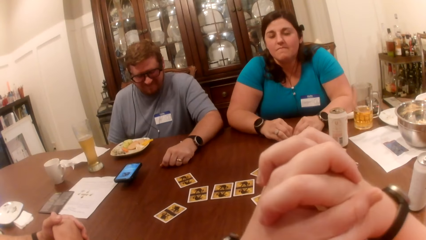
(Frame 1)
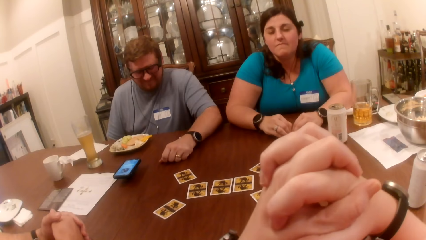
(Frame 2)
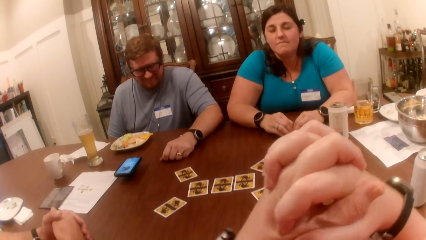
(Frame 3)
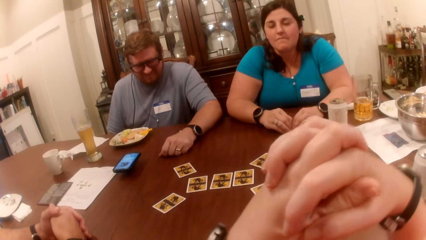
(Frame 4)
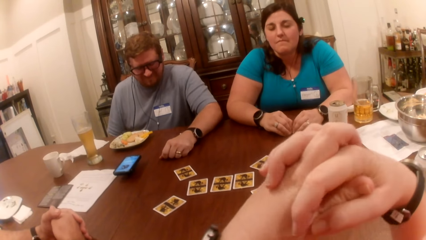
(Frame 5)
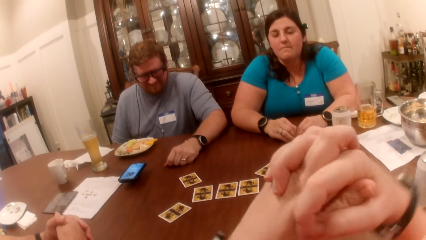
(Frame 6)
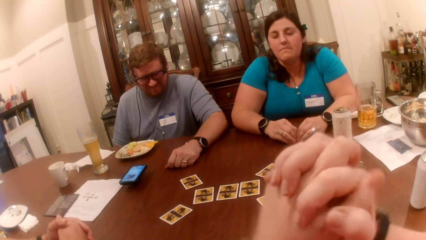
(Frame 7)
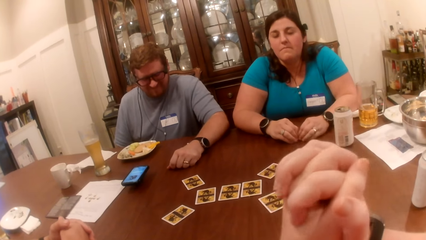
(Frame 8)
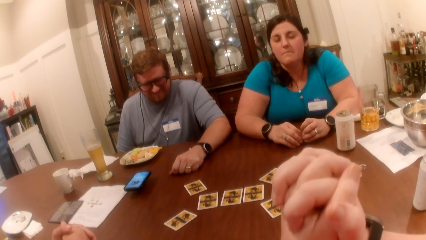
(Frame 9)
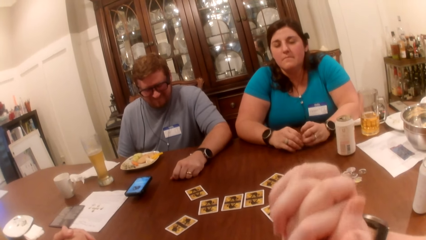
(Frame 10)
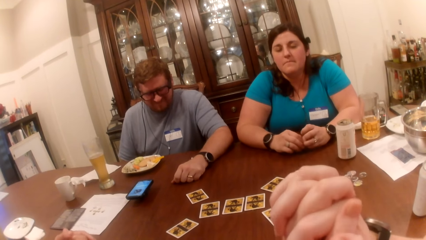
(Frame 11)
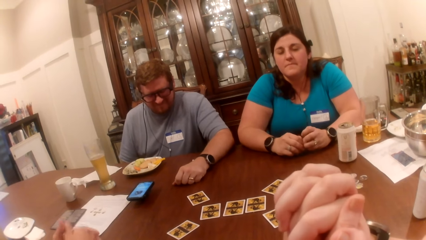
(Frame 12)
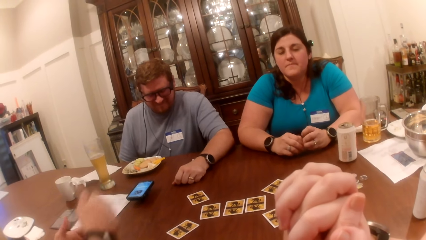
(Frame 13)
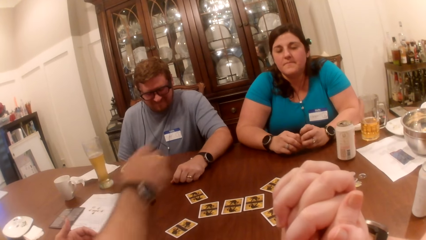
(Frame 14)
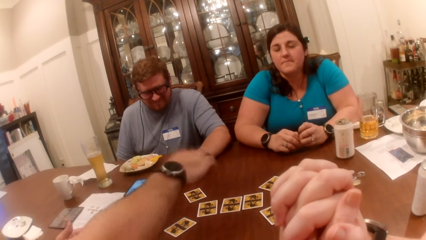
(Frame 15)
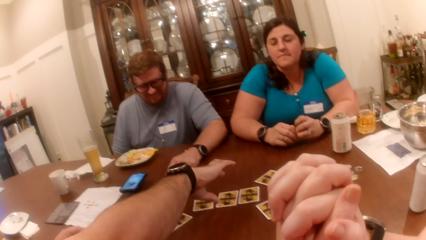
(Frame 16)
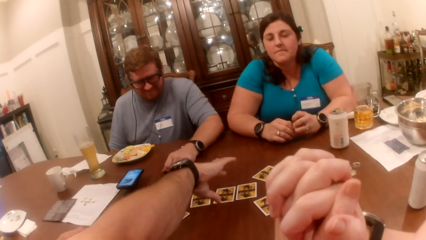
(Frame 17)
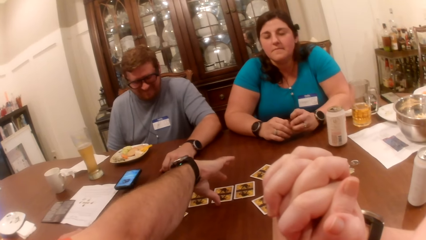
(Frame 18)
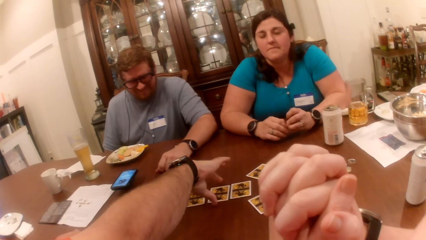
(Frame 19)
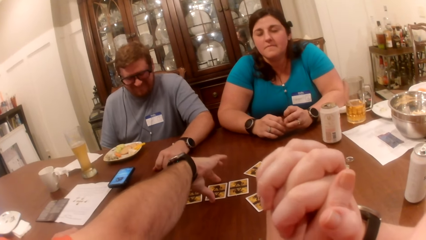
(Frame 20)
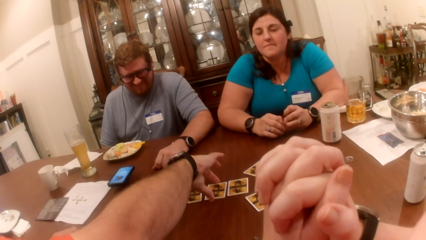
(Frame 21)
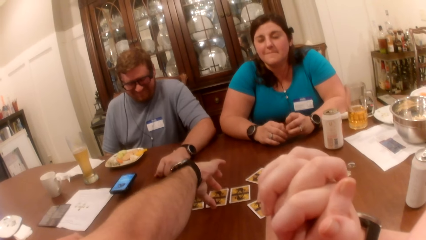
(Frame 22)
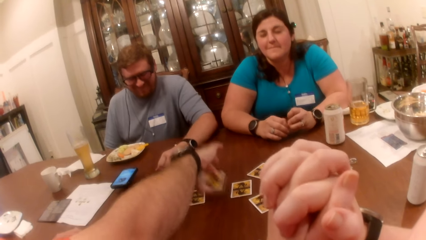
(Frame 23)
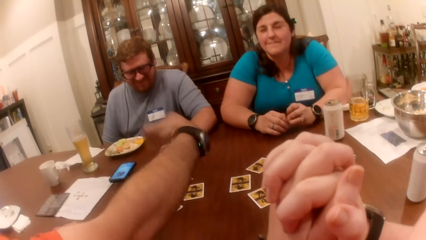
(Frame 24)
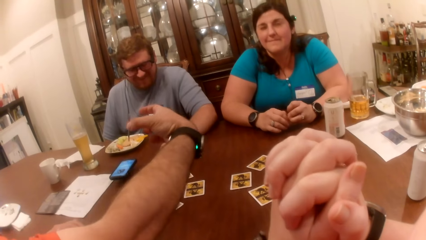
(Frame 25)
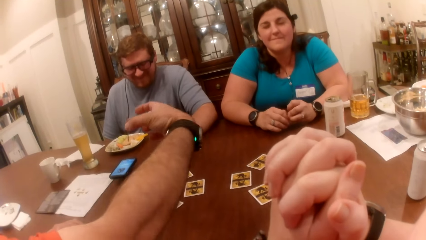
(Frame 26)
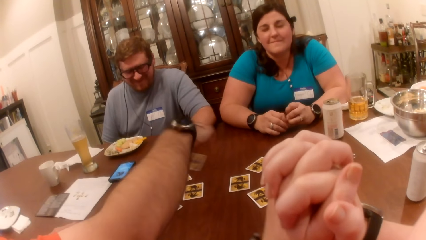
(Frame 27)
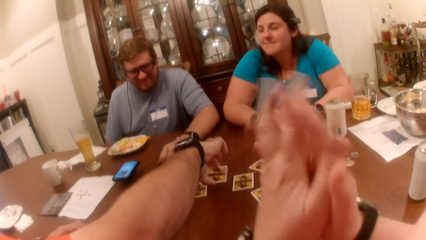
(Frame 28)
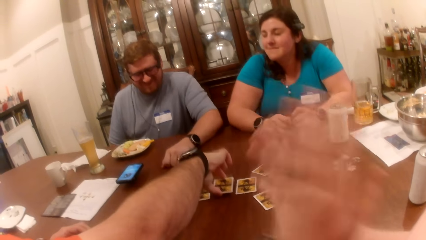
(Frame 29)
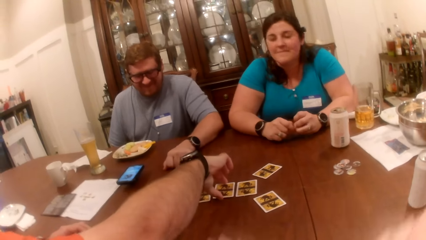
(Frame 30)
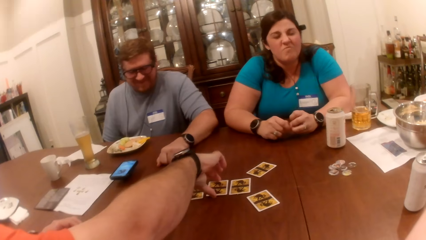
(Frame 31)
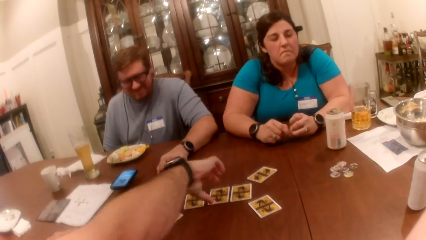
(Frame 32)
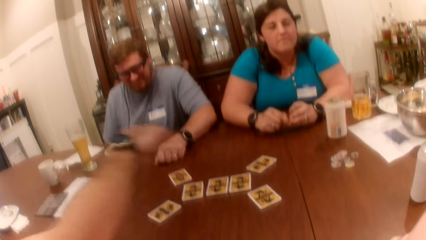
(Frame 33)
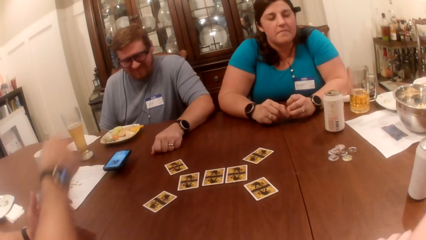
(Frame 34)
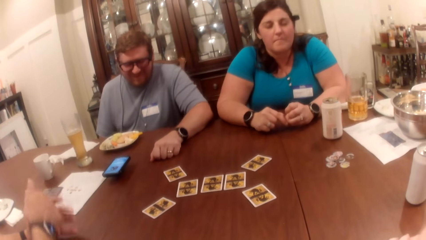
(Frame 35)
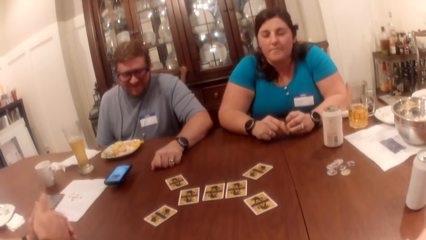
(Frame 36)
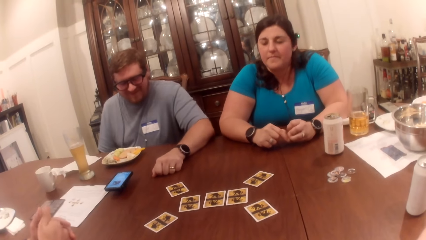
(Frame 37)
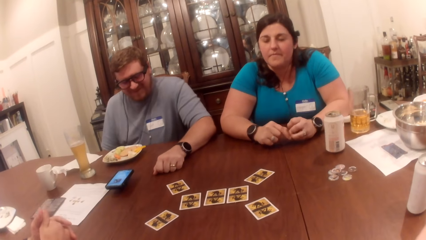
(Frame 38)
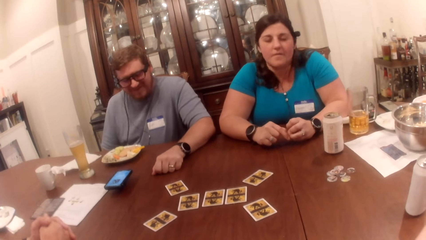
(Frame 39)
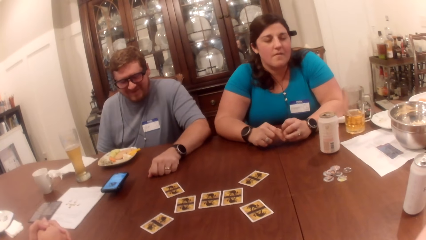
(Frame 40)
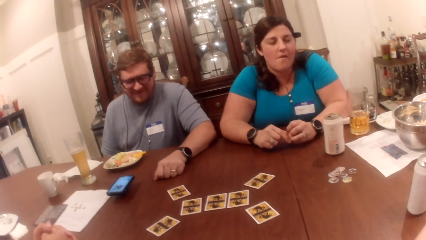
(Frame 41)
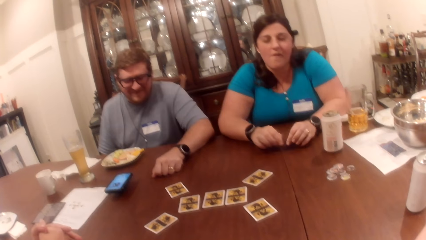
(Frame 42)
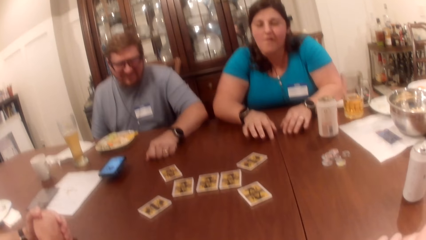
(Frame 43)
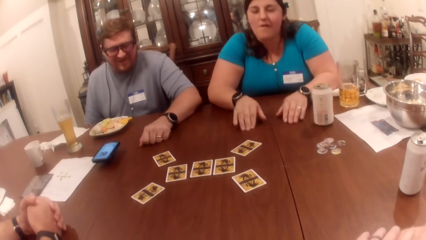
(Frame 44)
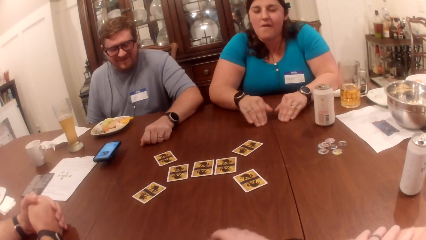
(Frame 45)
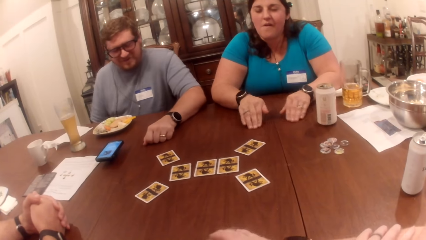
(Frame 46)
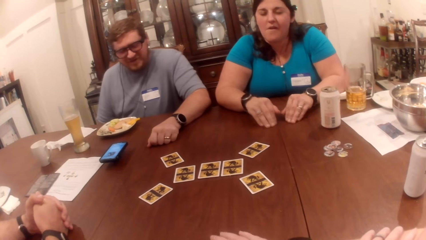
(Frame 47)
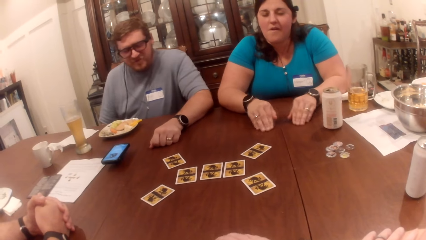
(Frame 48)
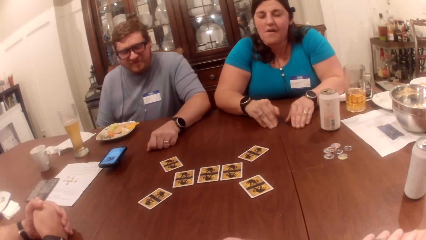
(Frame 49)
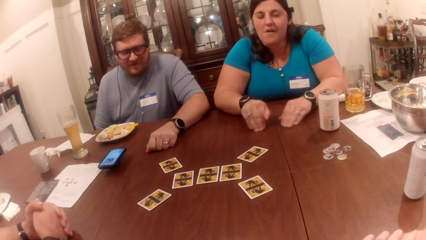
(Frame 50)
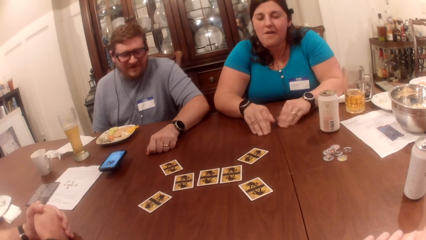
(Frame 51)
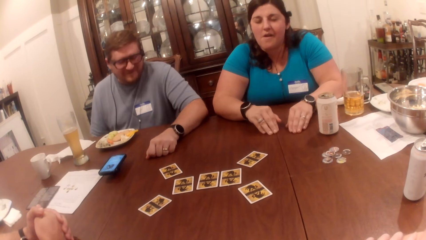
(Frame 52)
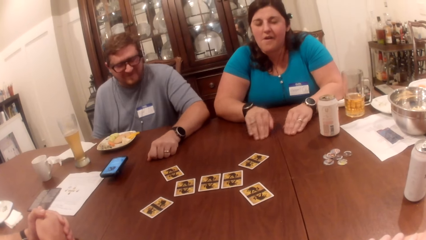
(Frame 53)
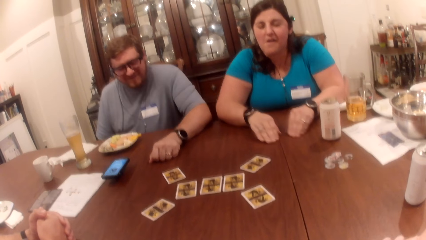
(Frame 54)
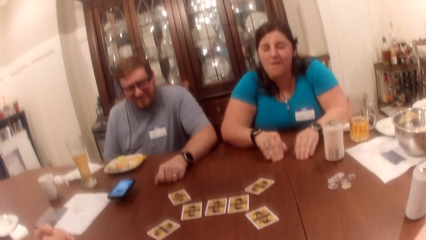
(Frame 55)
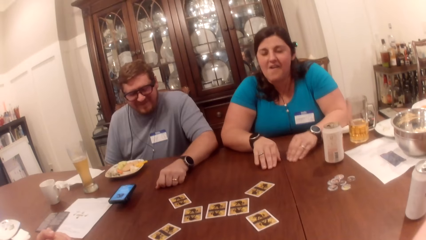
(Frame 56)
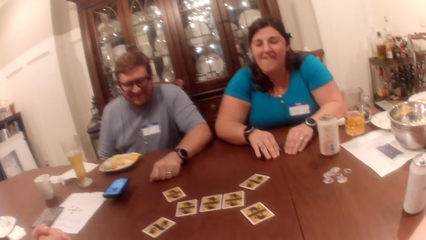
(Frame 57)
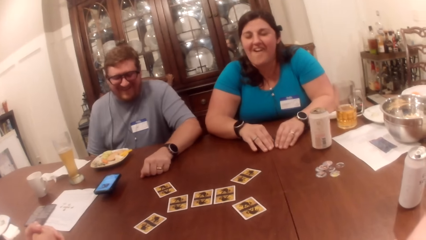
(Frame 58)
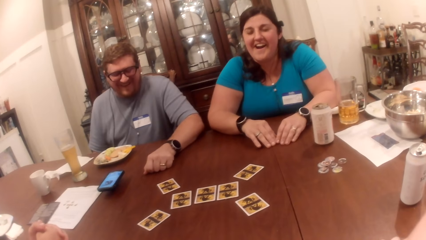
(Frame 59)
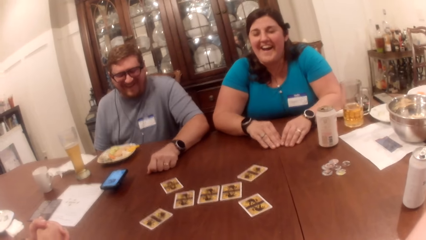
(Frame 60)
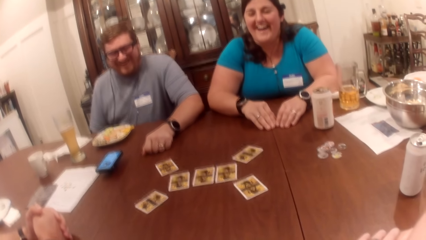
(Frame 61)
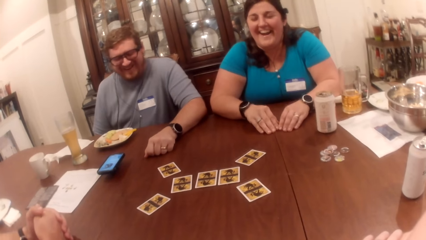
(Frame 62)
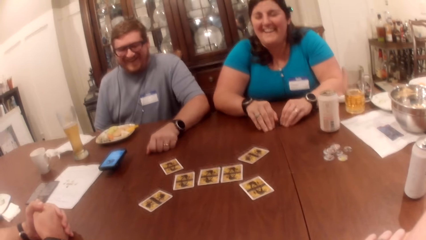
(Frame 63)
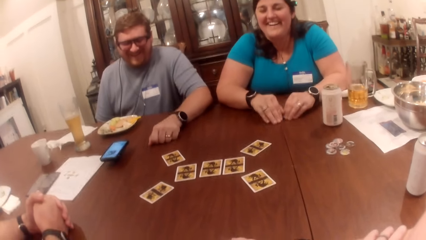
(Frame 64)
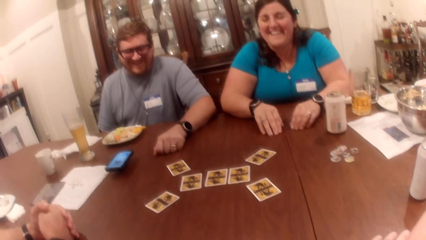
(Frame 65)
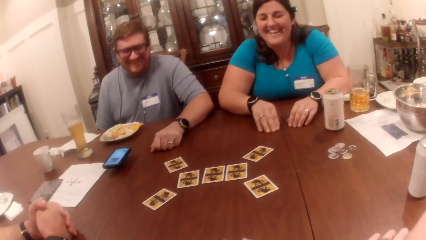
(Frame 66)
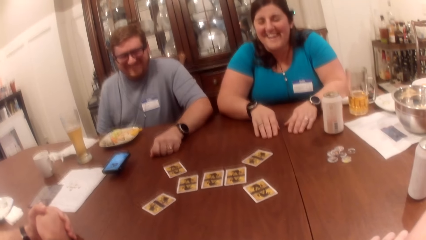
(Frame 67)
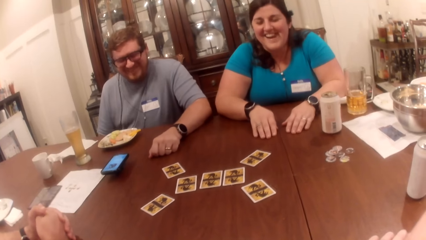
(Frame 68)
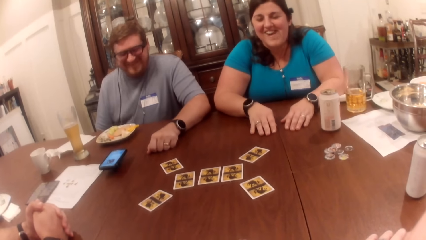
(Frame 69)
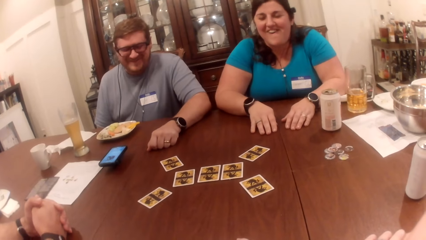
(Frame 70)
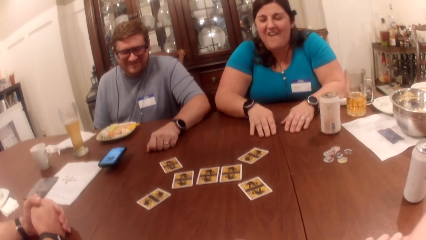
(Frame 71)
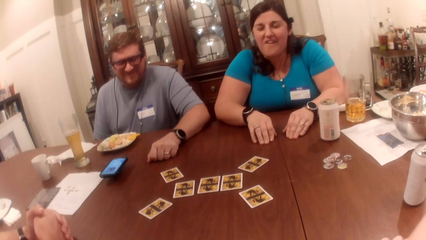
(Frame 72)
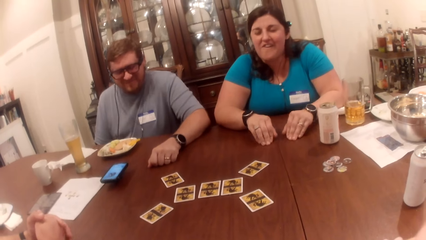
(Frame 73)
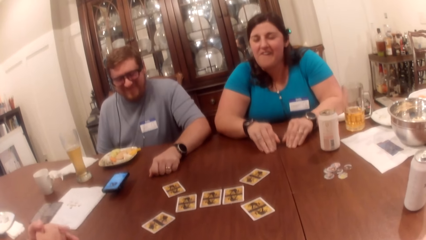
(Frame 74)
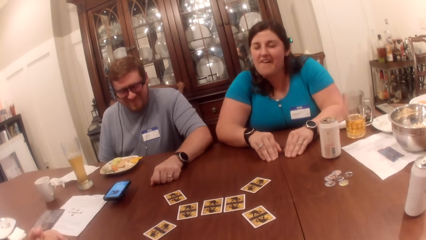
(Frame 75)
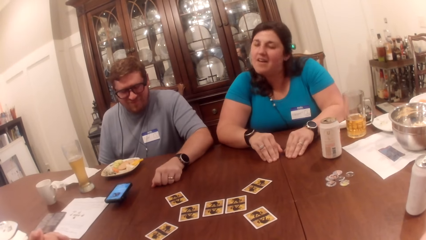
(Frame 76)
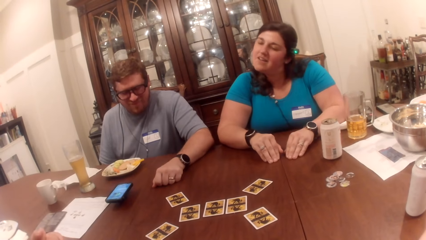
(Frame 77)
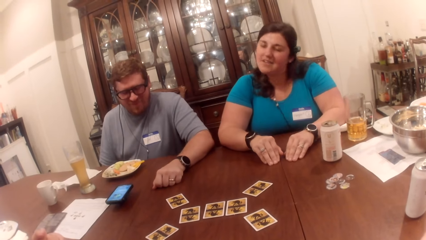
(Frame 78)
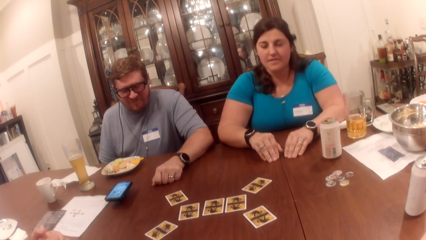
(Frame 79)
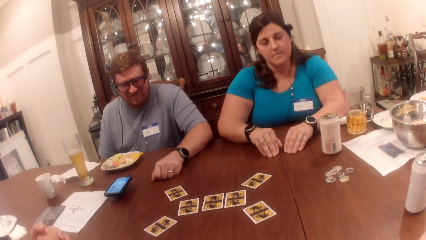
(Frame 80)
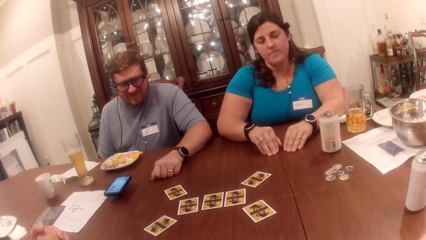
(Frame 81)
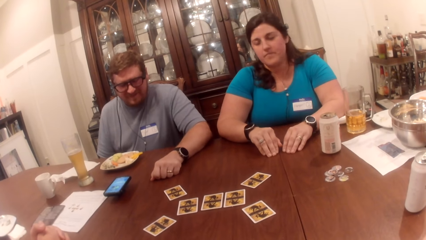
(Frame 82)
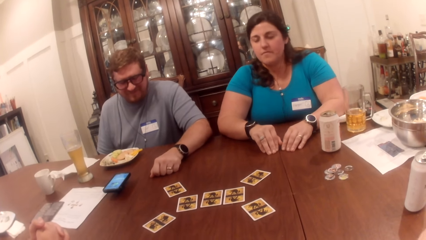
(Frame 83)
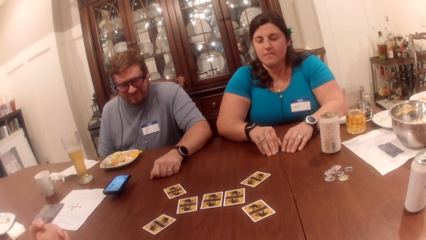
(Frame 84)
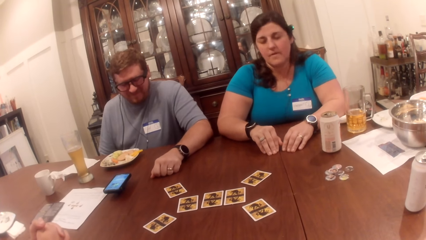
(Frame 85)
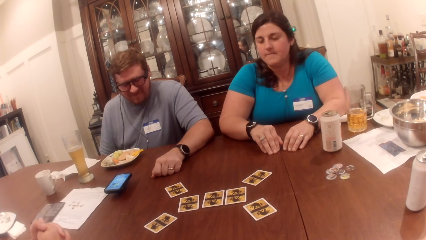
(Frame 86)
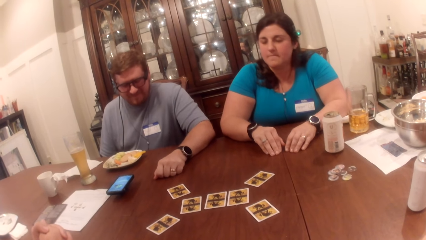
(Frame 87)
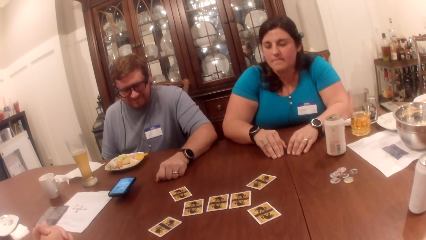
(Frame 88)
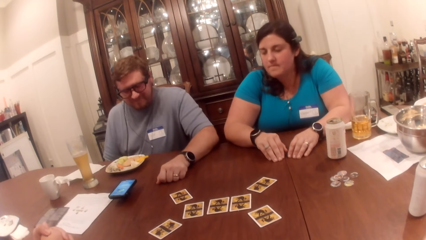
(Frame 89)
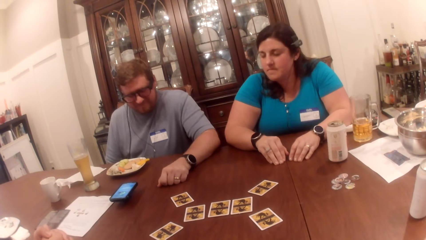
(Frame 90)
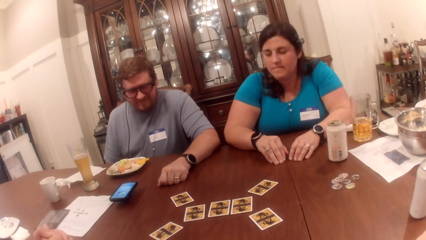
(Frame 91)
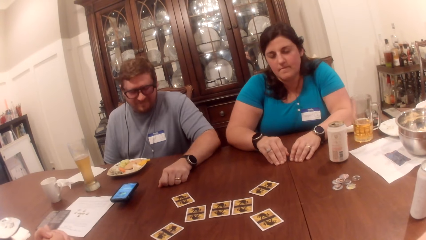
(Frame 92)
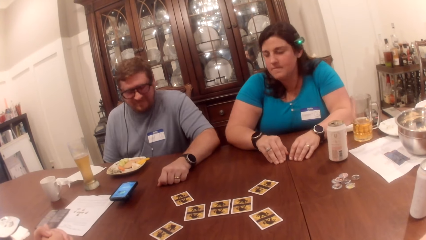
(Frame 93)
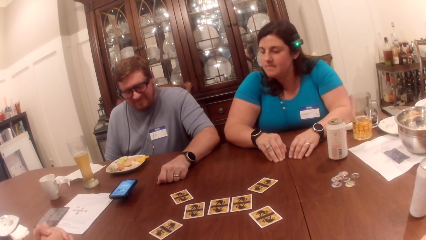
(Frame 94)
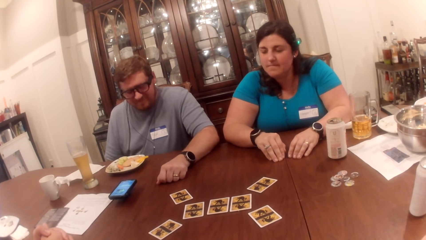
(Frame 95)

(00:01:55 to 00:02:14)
A man picks a card on the table with his right hand. He stares at the card. He drops the card in his right hand on the table. A woman moves her hands on the table.
